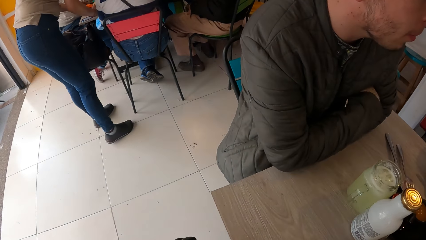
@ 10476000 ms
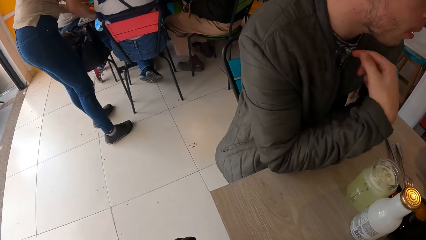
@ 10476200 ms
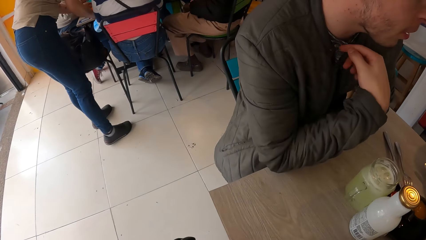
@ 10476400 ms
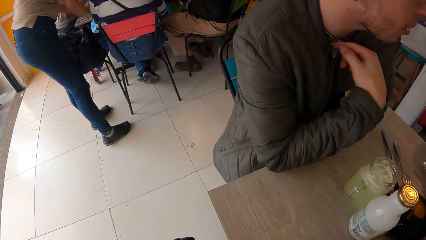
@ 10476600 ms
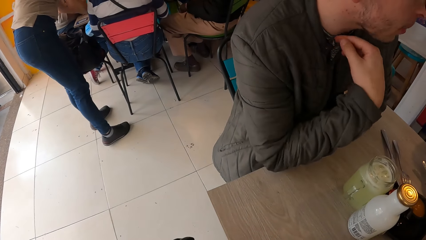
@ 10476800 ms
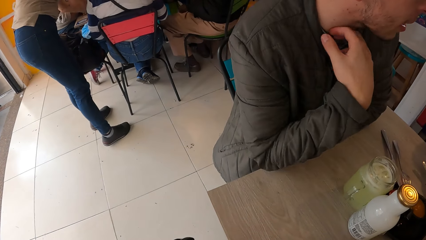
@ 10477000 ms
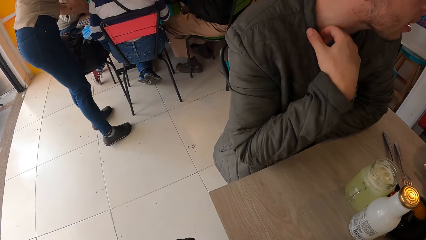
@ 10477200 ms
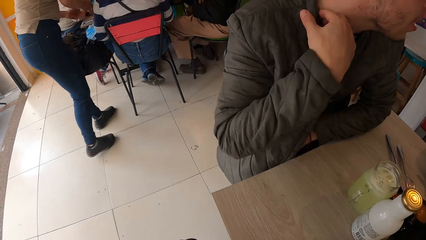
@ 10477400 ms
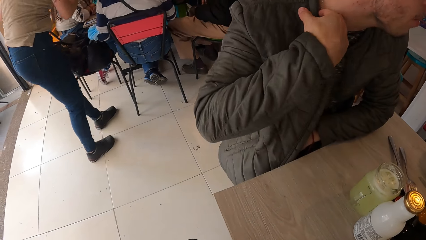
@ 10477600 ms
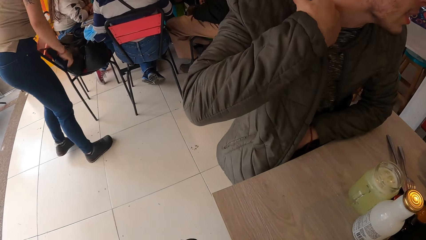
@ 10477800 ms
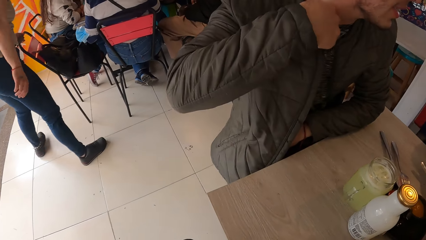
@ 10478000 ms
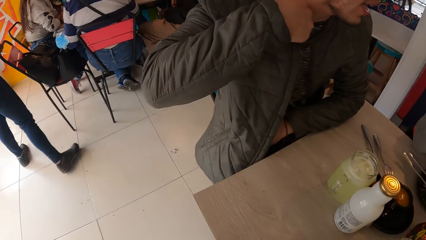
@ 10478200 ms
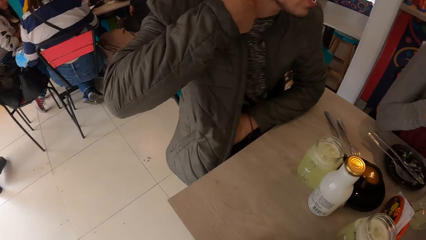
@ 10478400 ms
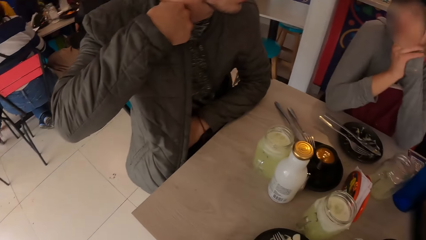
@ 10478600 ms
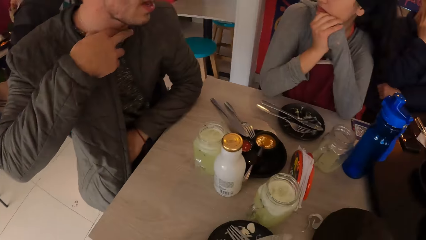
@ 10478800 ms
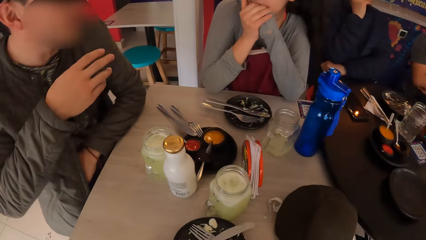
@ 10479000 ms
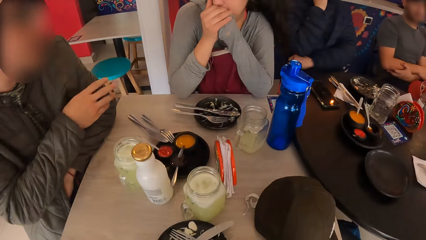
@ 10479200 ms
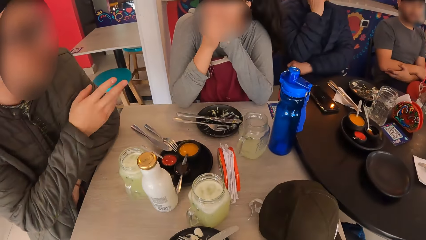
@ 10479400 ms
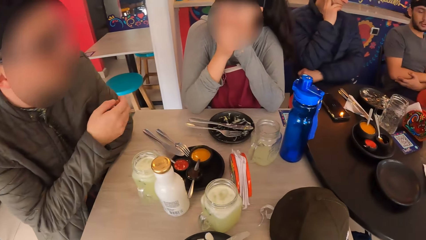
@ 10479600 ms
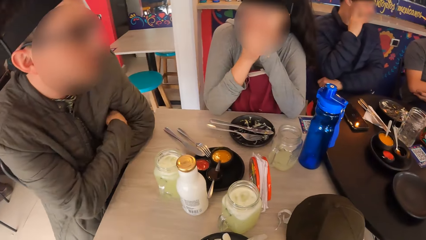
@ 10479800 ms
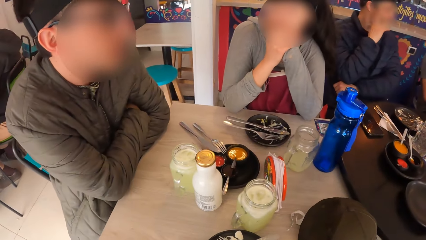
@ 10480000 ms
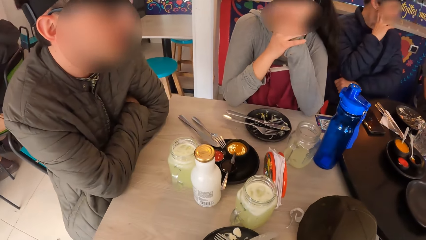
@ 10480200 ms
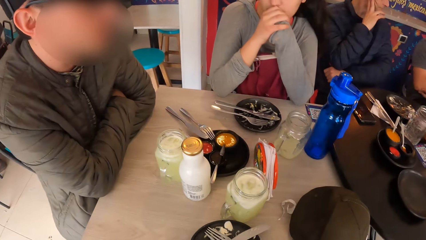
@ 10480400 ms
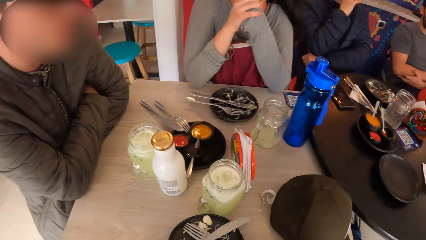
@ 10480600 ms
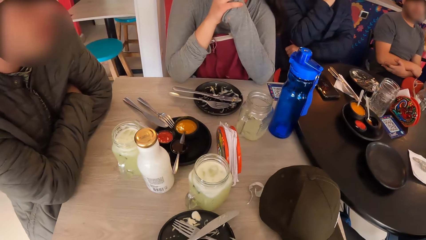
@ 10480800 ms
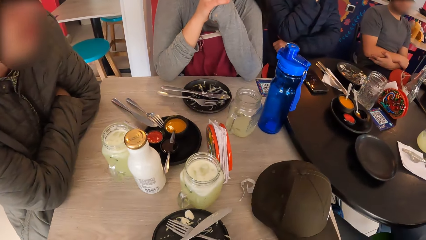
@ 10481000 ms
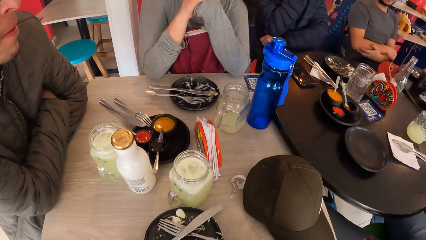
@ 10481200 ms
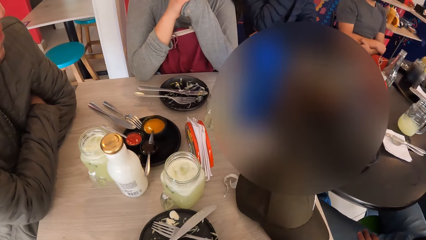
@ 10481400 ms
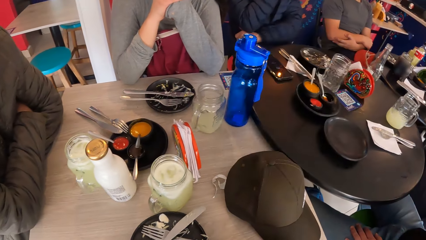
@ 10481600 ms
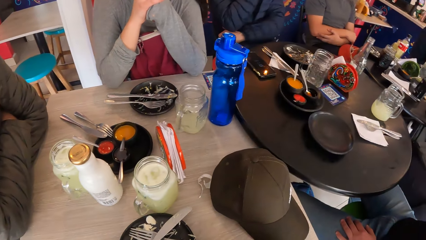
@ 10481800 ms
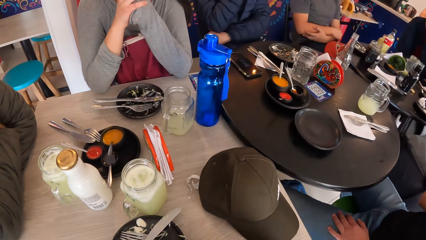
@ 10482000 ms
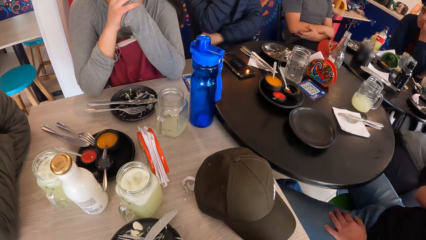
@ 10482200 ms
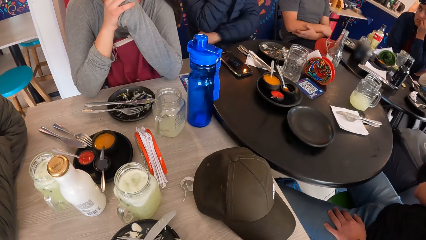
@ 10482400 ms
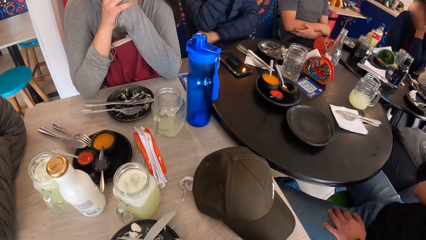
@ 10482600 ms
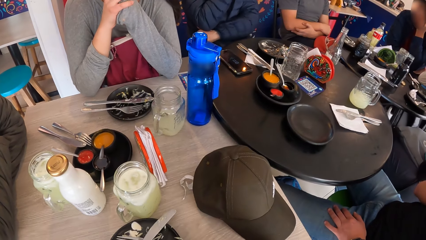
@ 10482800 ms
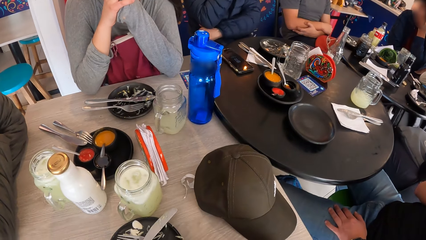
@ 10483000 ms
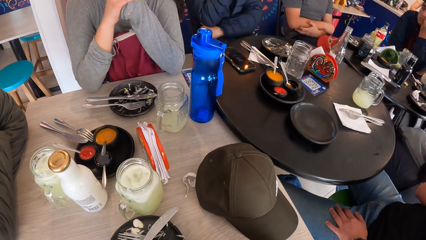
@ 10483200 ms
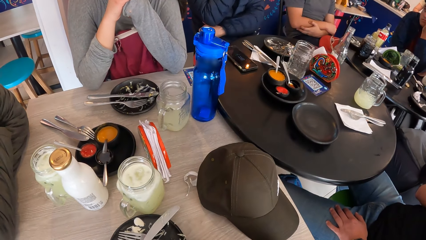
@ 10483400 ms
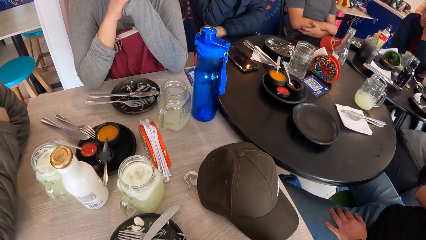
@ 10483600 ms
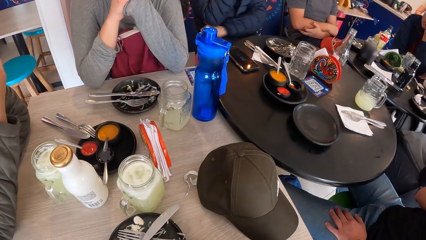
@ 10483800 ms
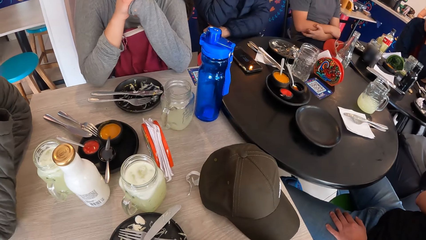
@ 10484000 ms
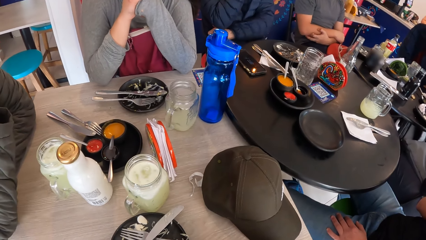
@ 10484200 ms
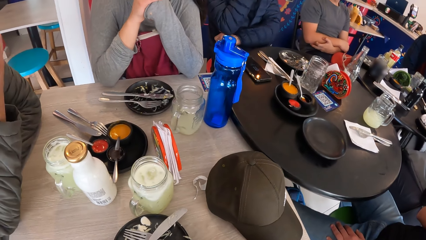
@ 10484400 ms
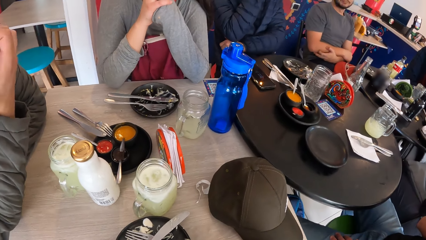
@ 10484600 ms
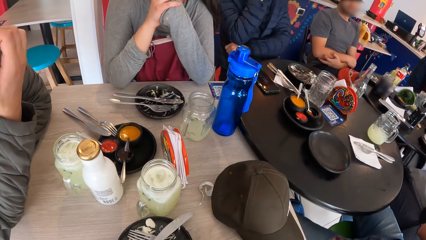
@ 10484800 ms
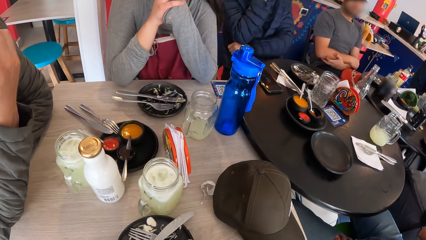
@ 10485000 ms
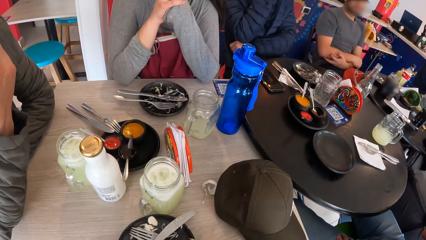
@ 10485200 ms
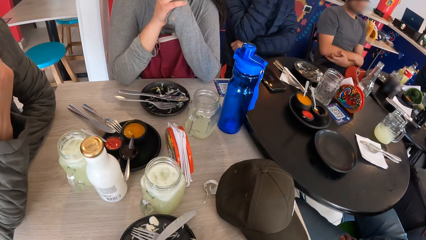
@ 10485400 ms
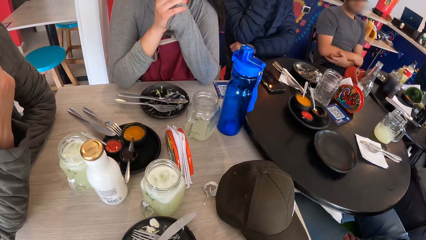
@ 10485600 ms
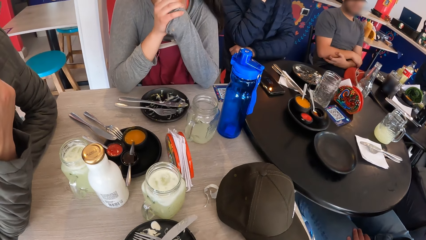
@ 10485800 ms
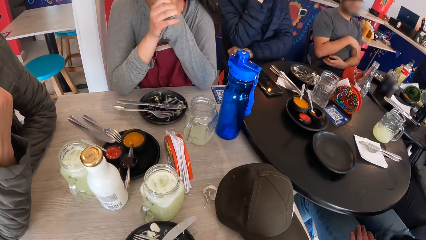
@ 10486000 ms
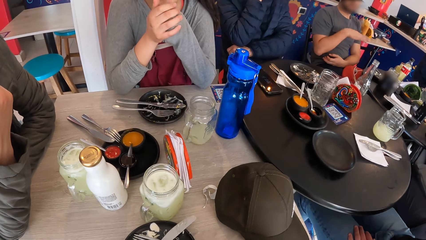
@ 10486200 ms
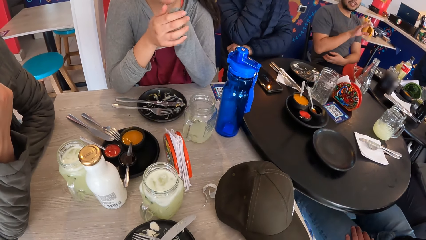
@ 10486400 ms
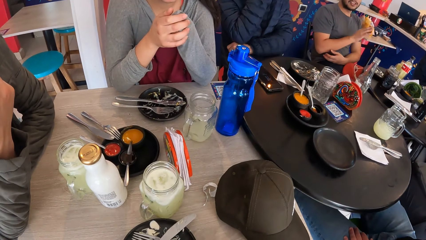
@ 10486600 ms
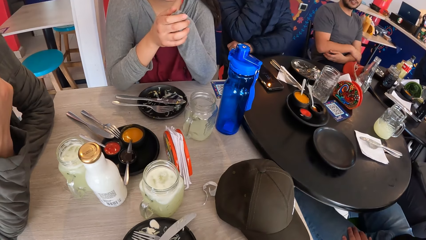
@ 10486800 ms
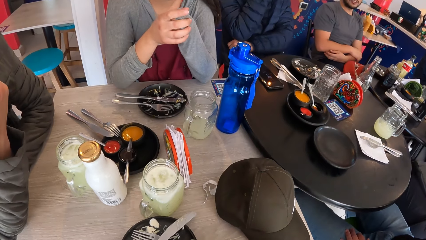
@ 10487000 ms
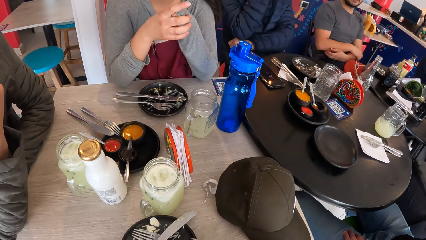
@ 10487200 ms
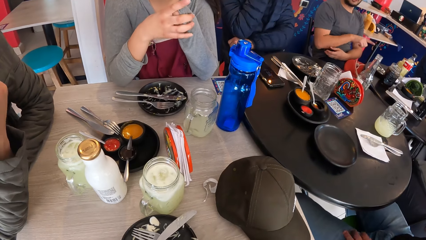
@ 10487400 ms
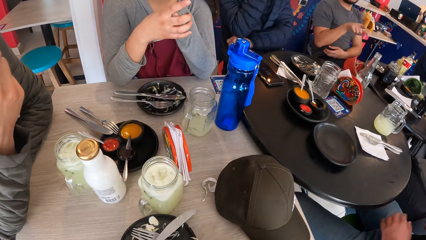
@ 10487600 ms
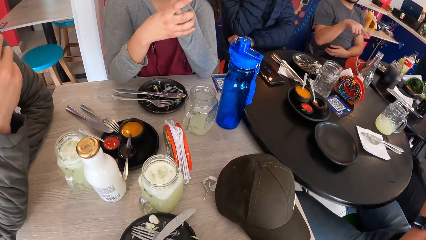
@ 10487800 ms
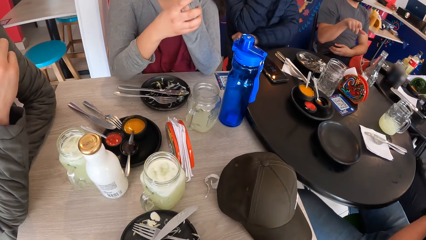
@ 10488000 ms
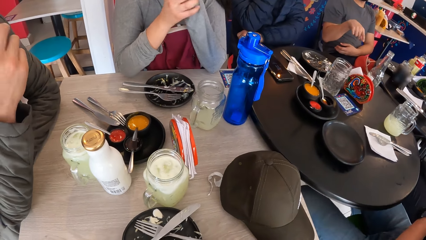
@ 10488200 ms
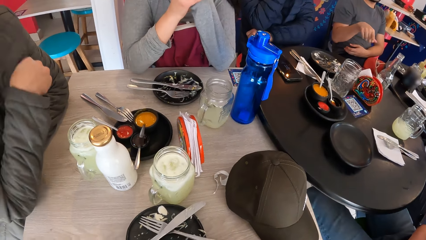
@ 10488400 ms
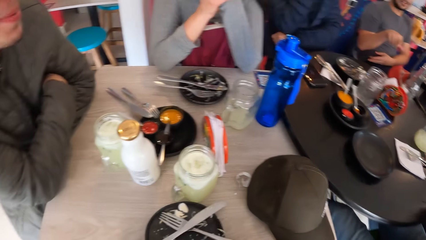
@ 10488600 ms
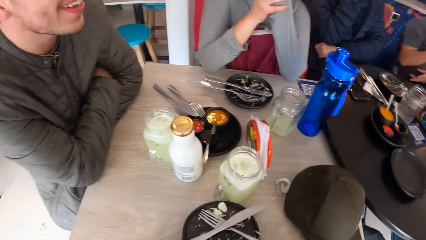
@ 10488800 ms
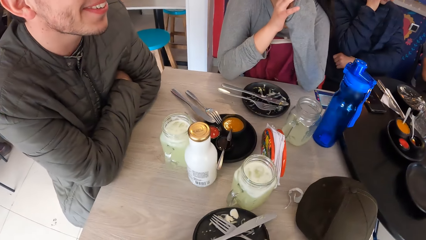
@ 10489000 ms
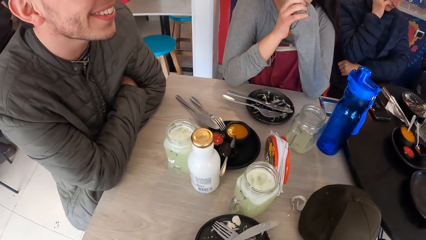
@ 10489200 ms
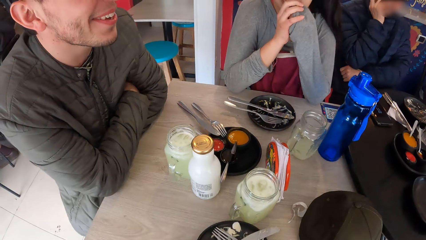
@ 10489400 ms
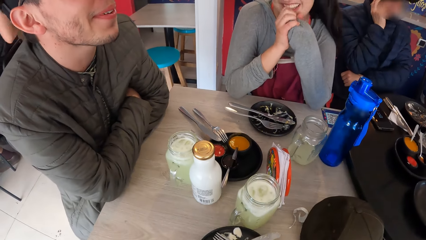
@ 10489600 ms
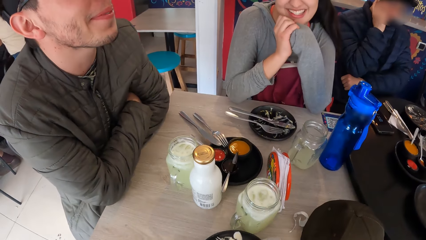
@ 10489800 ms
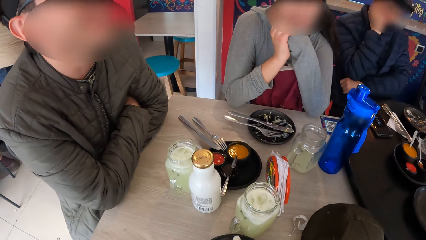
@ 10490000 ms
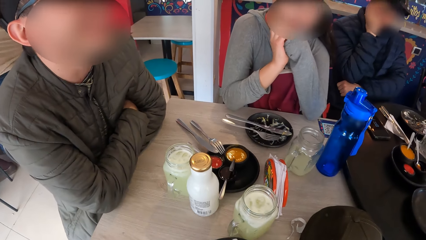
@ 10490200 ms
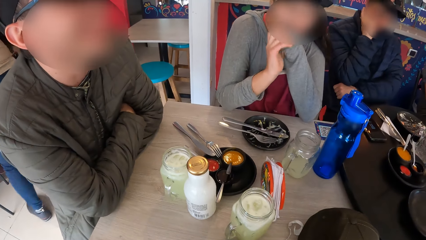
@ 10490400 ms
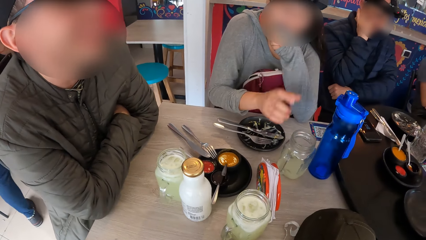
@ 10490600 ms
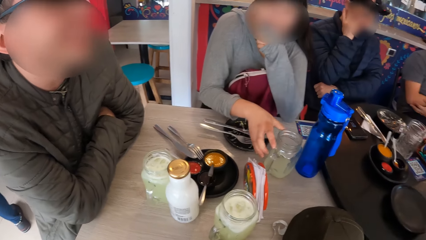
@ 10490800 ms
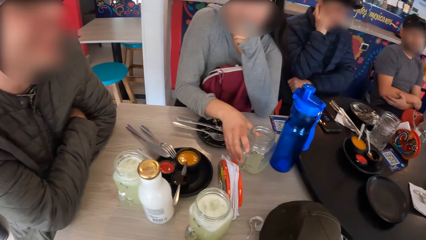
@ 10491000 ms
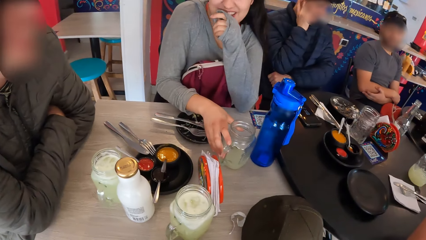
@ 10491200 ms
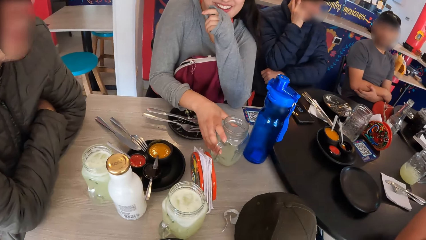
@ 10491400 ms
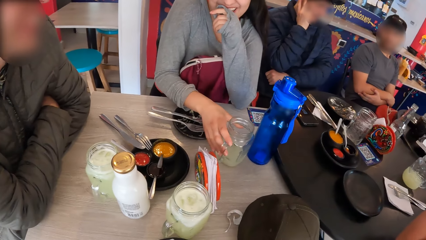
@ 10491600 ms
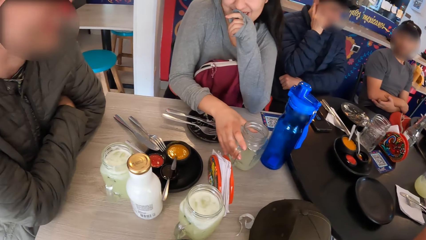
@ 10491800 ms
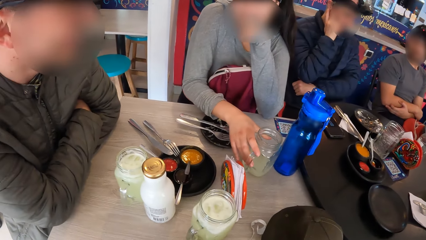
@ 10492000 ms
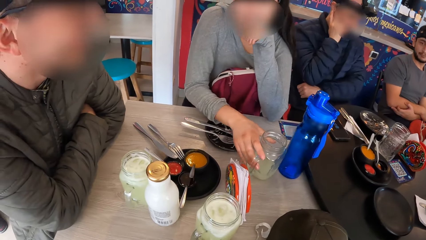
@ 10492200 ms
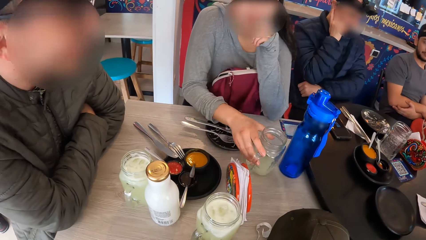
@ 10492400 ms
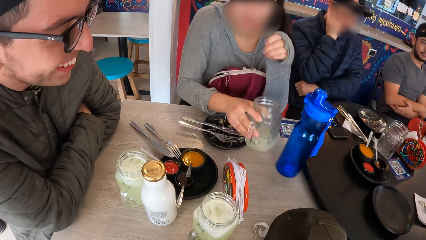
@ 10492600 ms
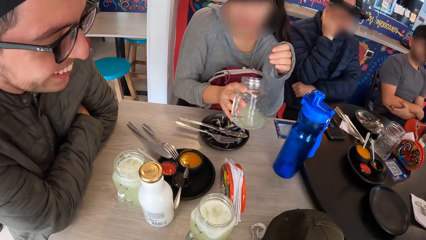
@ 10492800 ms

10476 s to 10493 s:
A man scratches his neck. The woman picks up the cup on the table with her right hand.
